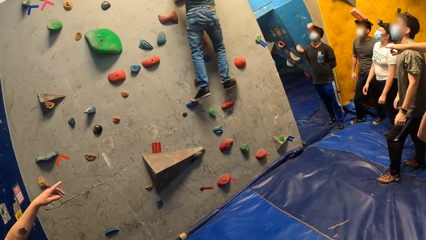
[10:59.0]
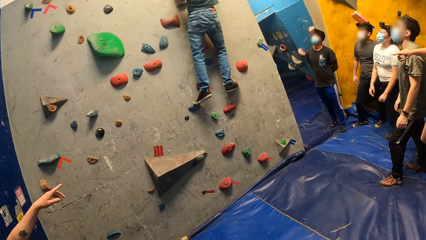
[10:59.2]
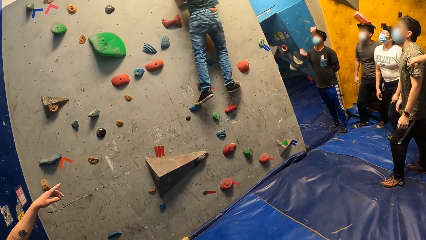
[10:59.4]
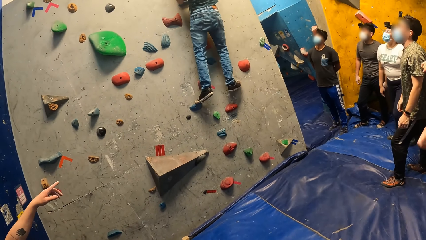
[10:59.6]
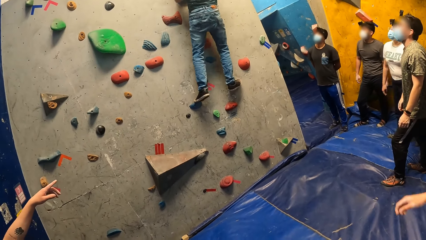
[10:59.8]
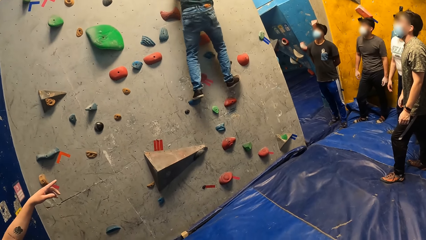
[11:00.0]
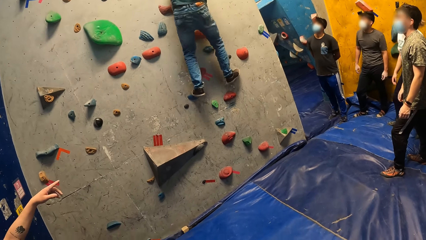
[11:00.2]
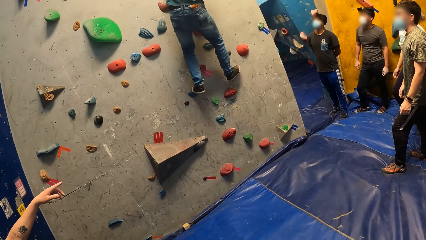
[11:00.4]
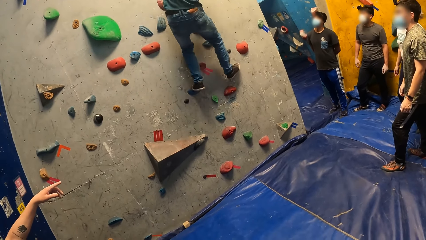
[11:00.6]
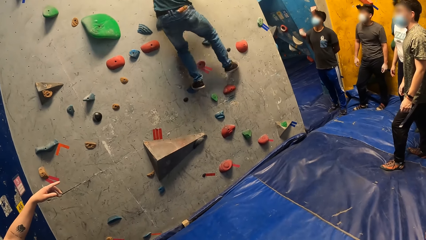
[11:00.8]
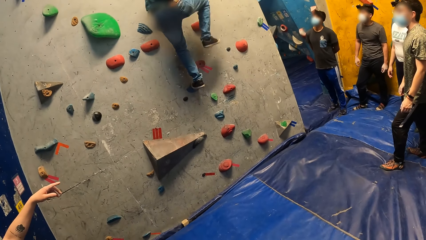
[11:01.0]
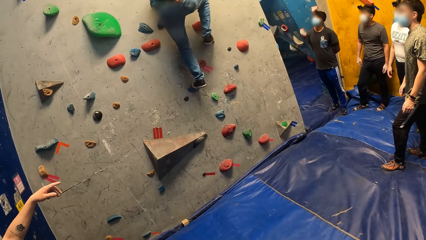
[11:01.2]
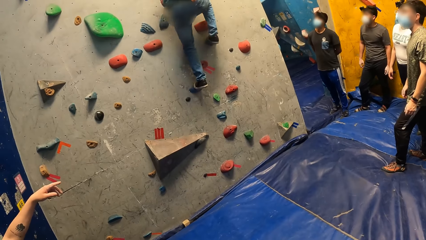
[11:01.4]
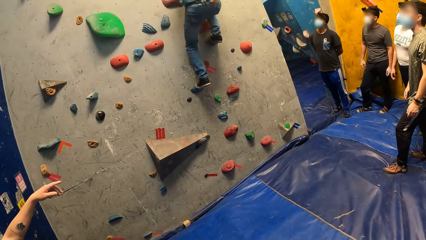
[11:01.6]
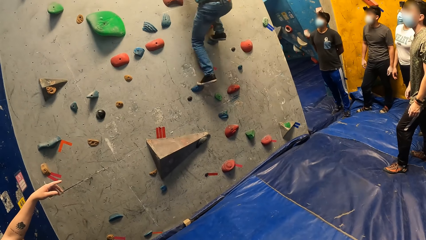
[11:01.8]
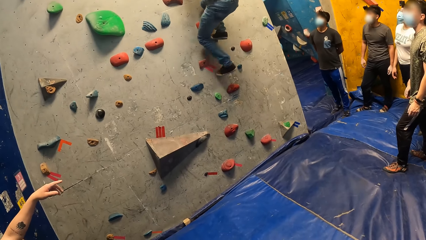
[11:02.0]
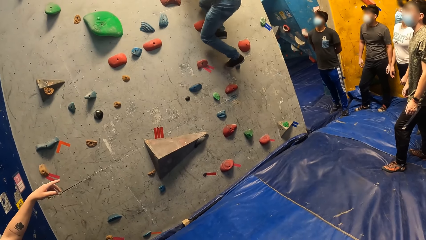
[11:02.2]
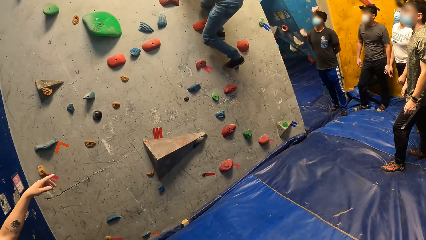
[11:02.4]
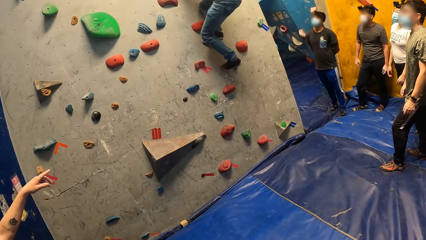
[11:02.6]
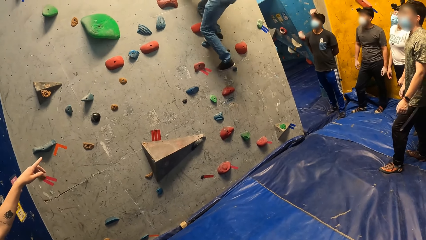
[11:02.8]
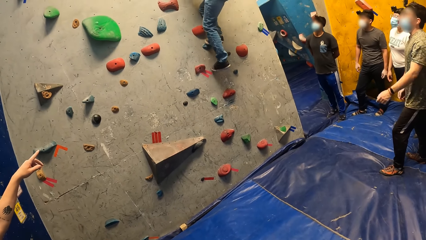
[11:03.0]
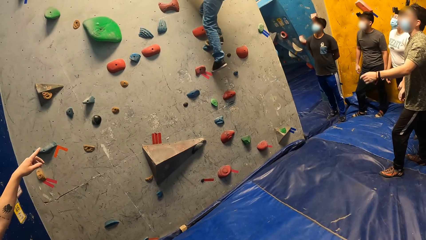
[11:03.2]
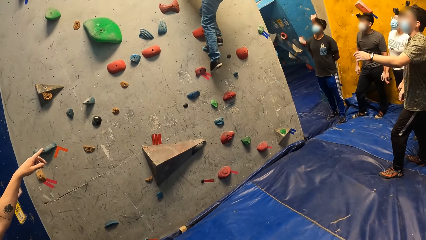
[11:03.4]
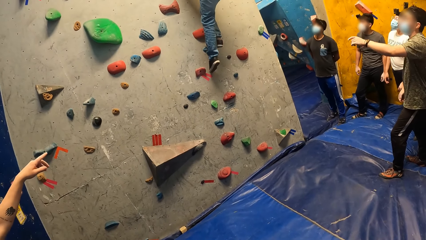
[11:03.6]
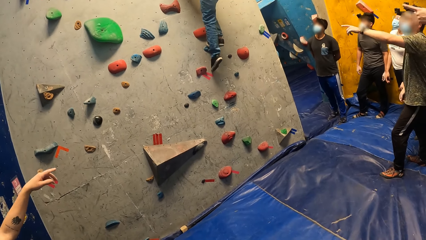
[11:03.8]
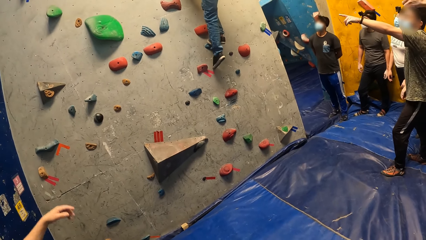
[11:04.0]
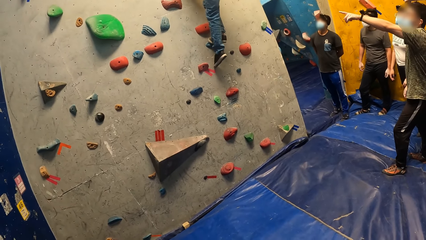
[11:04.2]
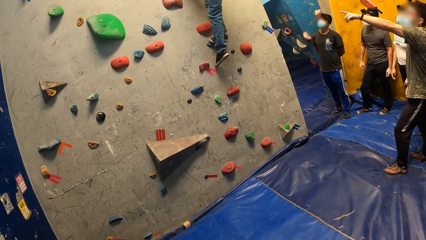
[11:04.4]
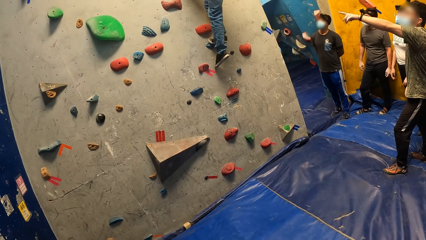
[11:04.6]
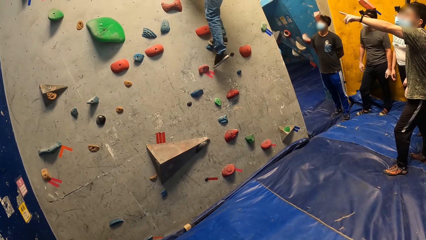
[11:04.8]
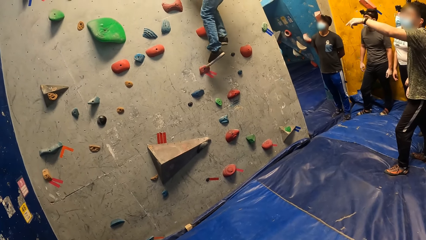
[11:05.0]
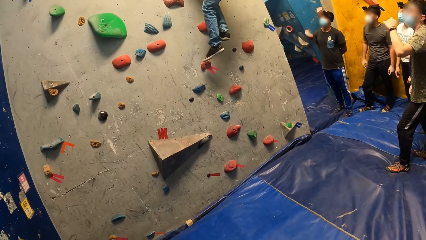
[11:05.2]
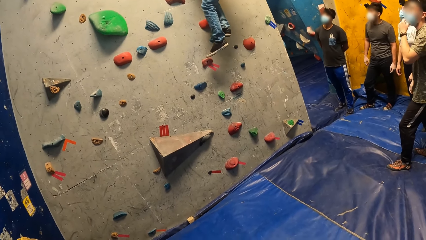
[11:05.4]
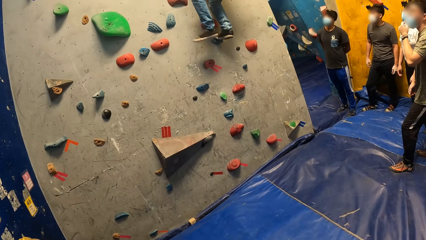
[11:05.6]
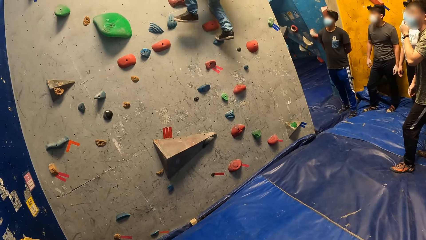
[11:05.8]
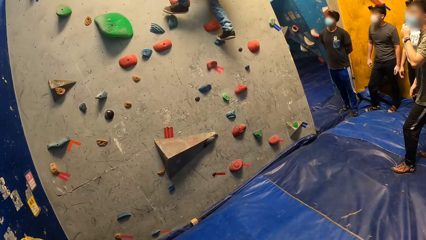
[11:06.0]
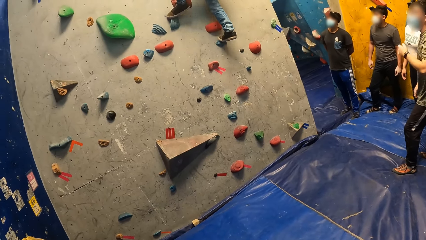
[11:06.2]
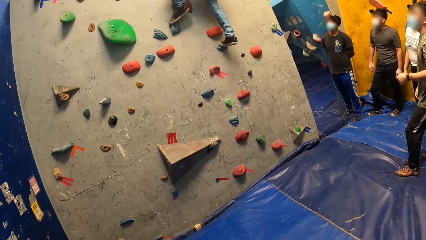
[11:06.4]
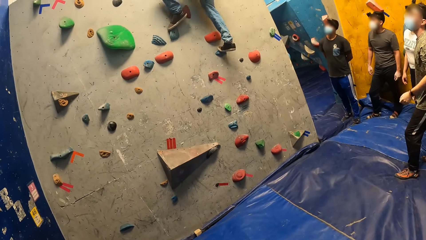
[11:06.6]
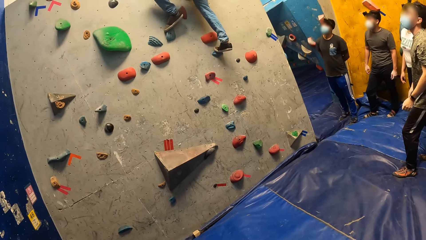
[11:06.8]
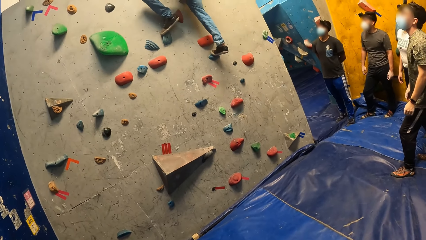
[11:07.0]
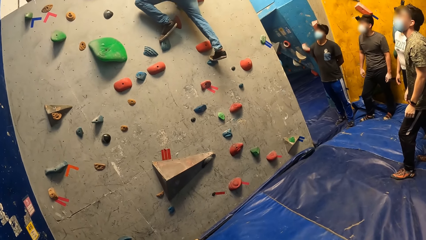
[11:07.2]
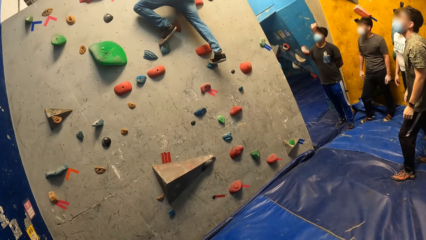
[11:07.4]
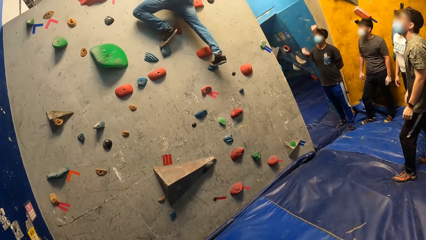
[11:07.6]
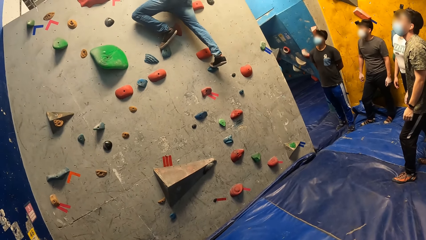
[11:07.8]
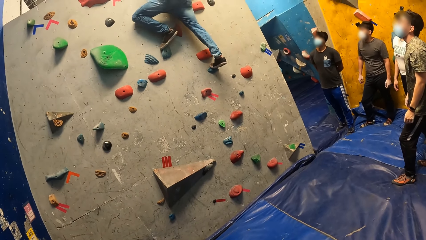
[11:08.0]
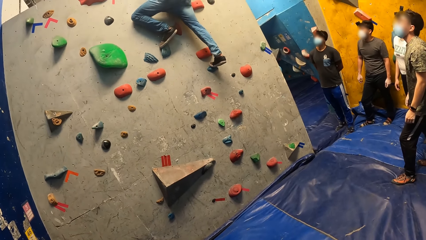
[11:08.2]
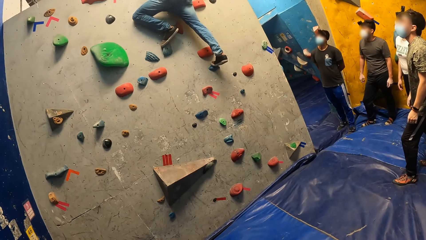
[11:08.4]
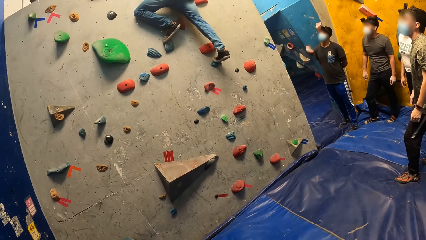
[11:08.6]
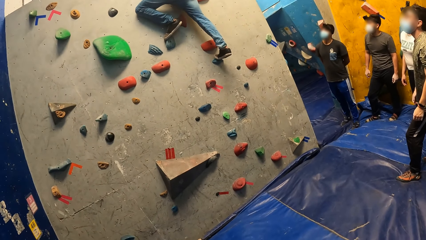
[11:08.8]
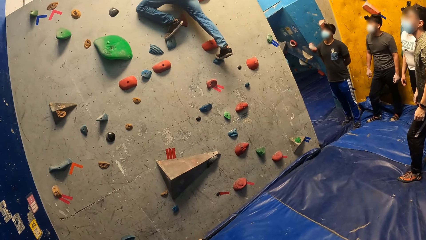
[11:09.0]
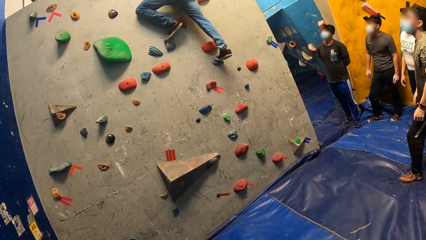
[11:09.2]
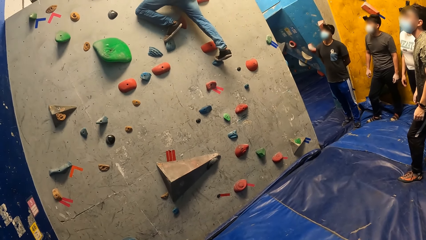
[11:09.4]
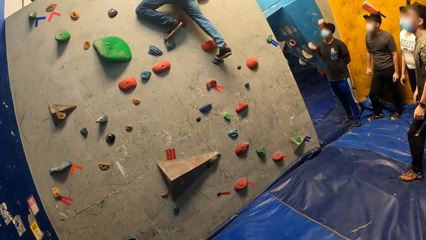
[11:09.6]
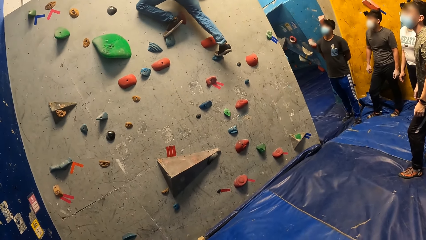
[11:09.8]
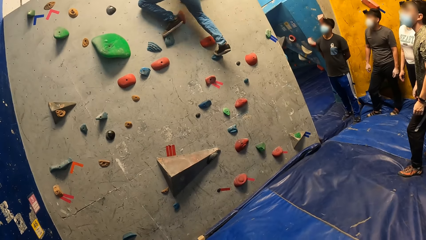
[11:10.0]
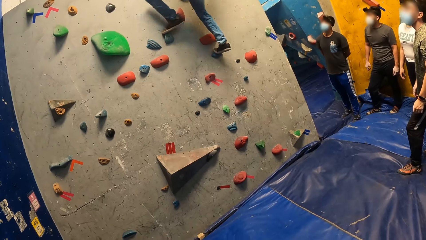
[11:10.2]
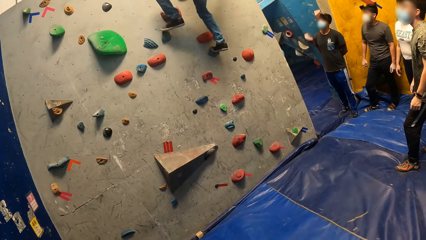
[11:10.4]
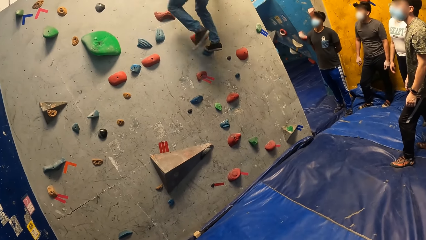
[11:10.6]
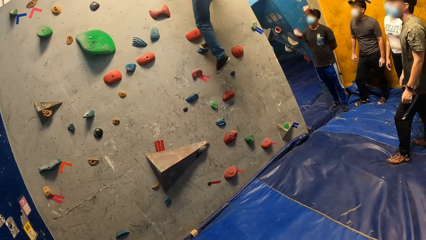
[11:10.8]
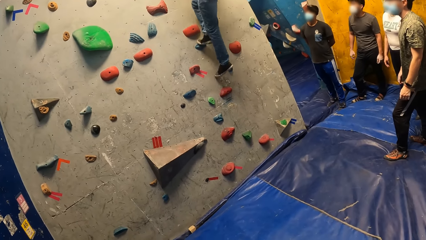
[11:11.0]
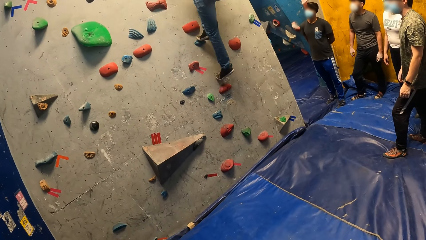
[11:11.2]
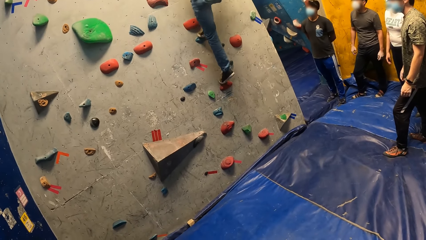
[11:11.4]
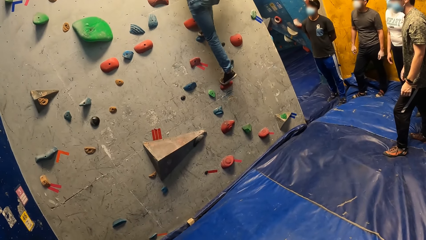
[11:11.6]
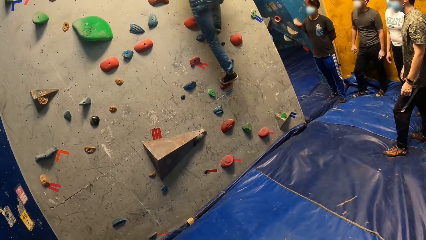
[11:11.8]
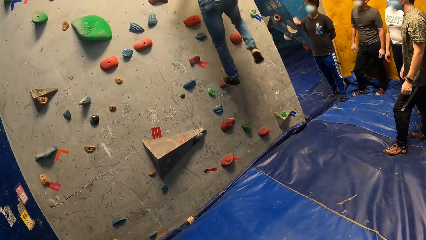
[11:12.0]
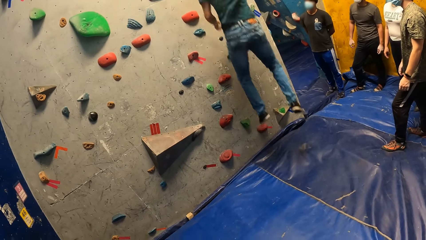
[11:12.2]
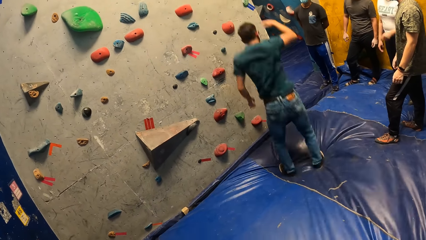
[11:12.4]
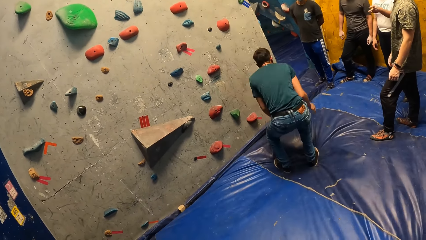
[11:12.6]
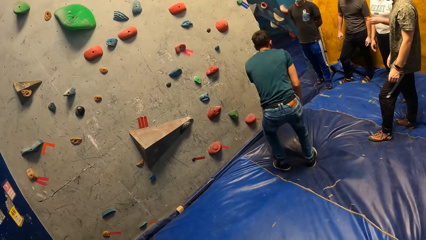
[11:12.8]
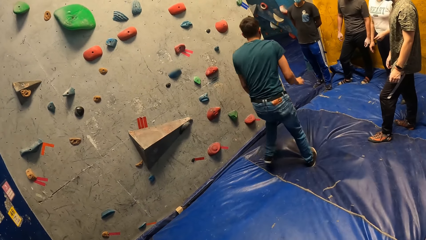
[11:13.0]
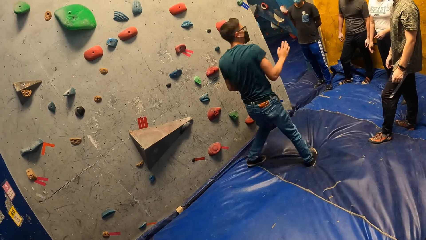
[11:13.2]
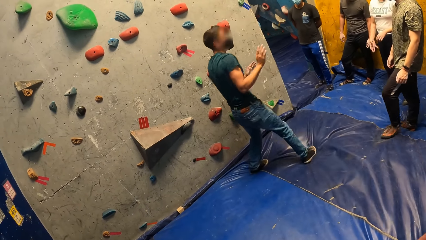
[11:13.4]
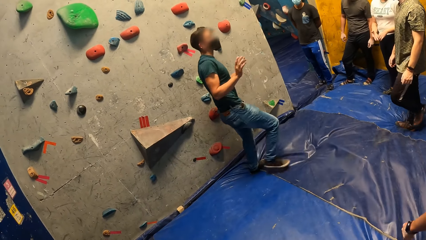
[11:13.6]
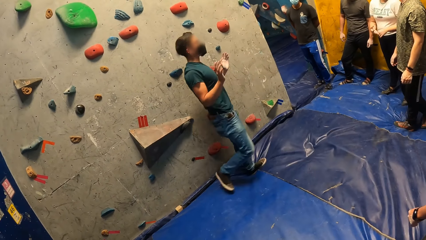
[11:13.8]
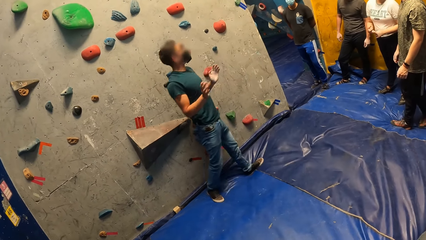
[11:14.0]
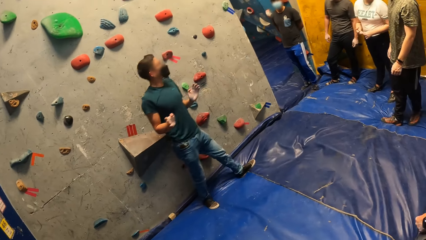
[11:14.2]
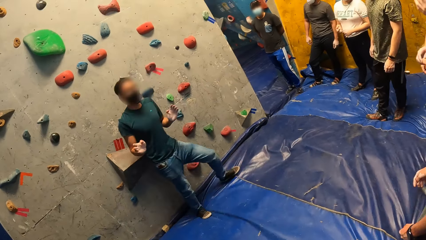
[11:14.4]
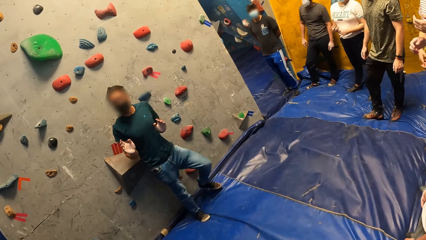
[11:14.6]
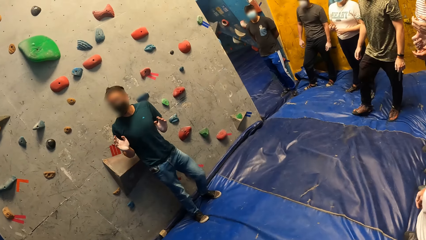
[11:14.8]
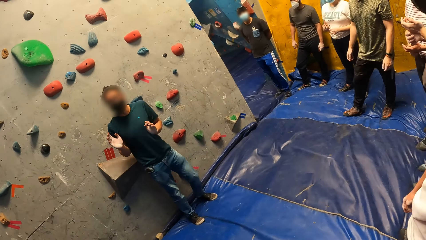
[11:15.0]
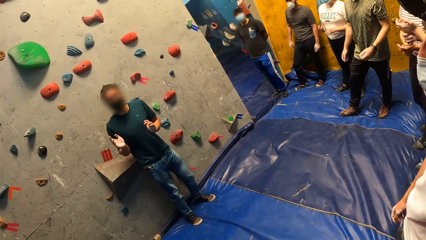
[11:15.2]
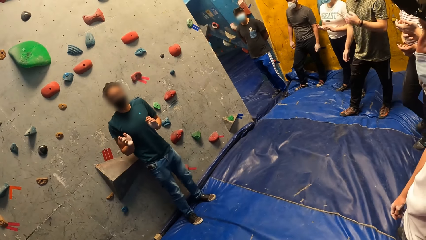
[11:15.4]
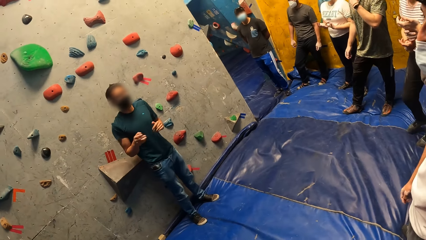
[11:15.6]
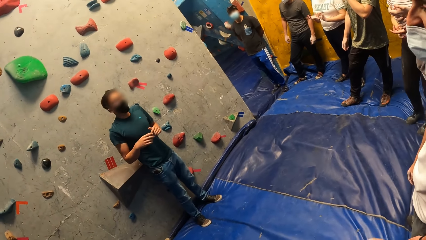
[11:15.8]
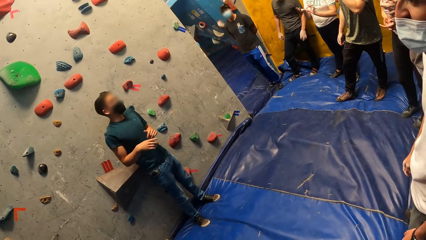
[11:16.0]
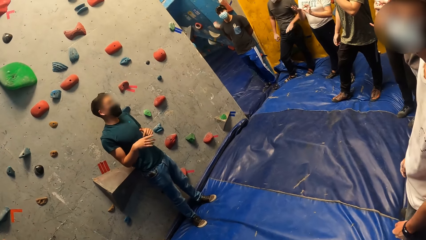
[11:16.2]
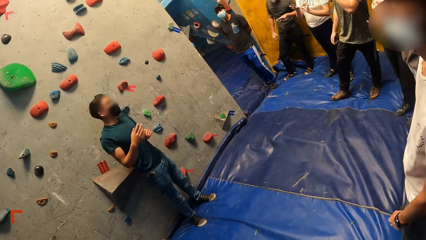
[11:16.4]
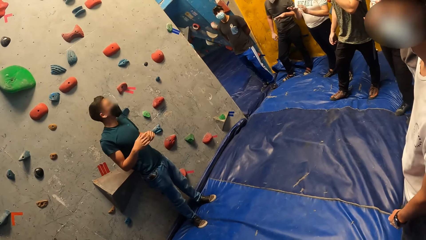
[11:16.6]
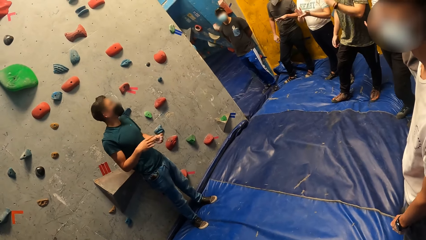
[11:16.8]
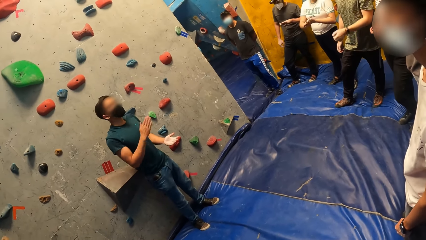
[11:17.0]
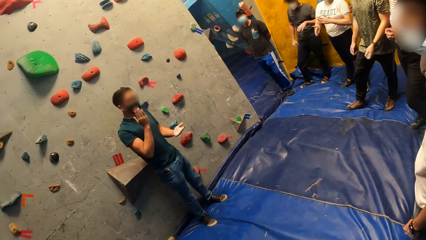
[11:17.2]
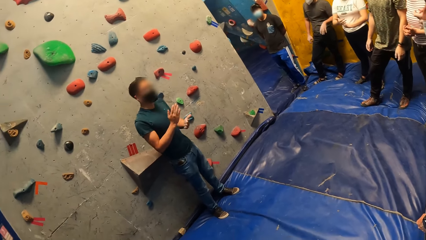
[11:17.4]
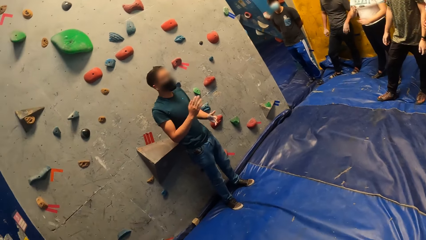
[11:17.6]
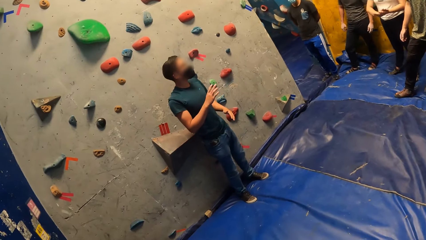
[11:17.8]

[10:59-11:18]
A person points at the boulders. Another person climbs the bouldering wall. A third person points at the boulders. A fourth person points at the boulders. The second person climbs the bouldering wall, climbs down the bouldering wall and jumps down from the bouldering wall.
